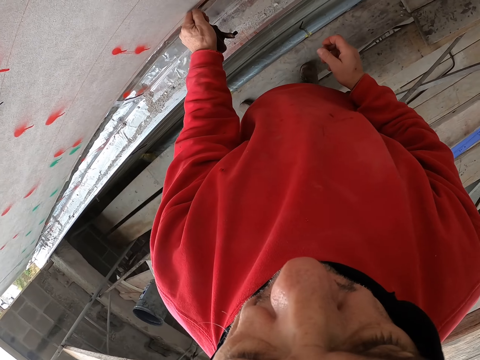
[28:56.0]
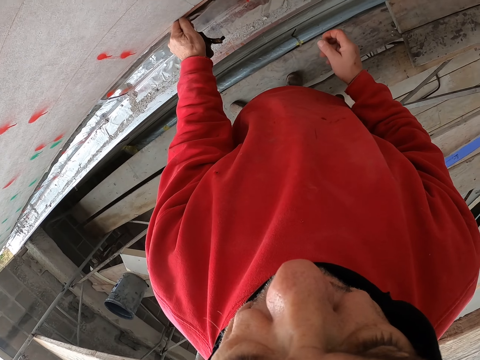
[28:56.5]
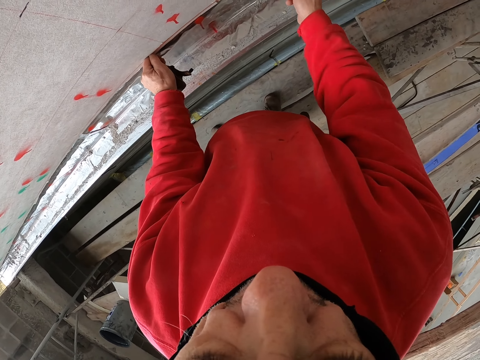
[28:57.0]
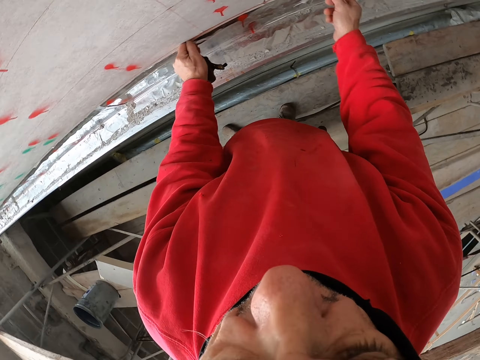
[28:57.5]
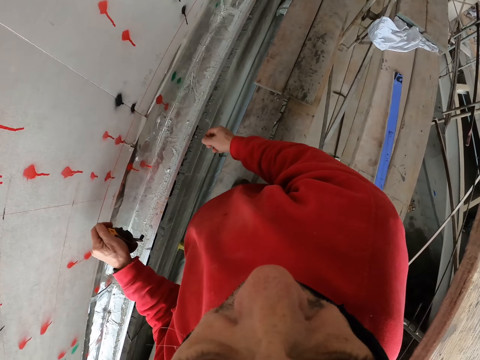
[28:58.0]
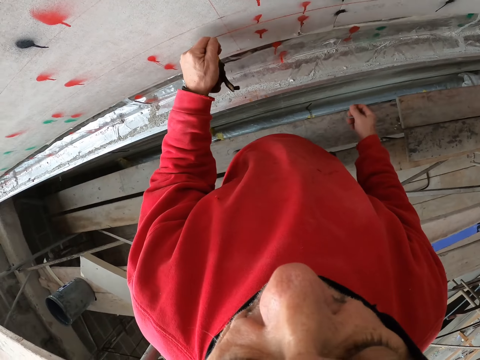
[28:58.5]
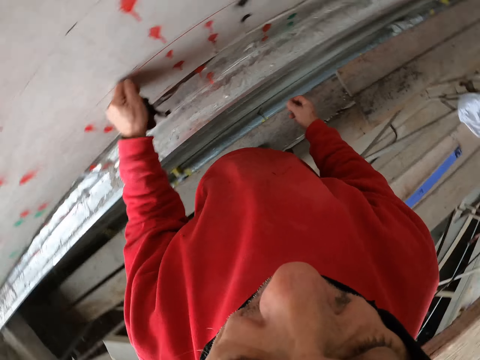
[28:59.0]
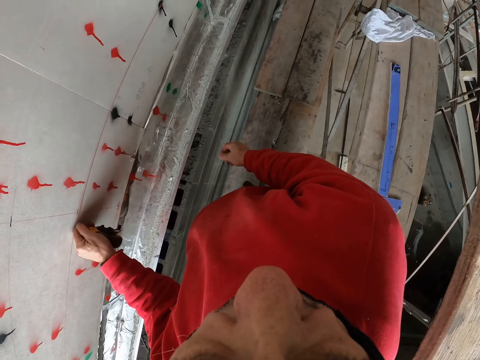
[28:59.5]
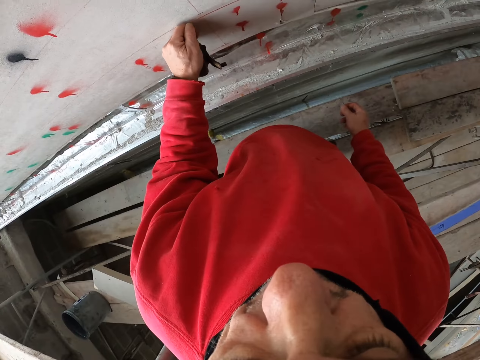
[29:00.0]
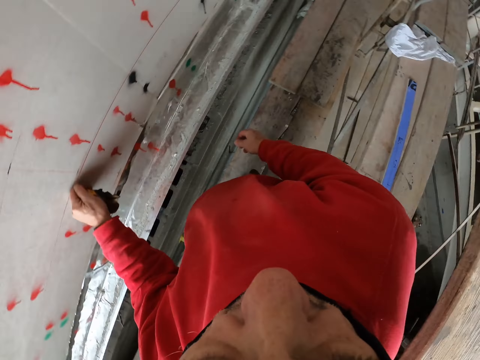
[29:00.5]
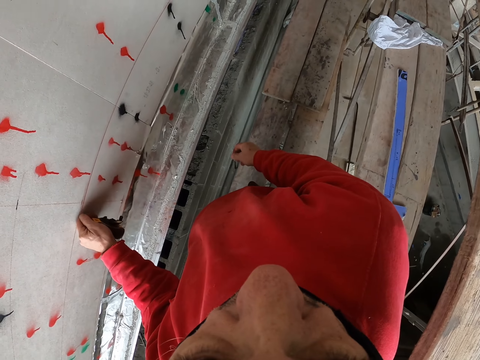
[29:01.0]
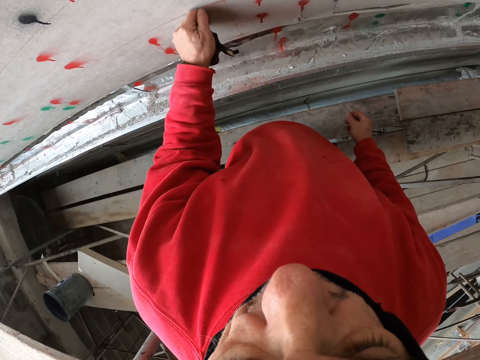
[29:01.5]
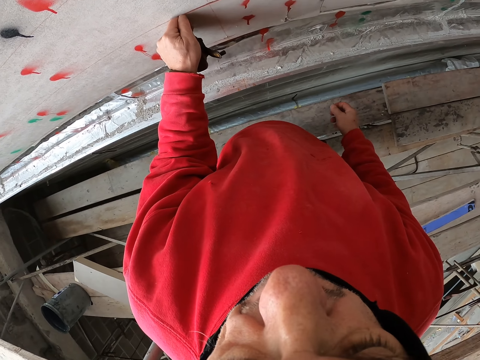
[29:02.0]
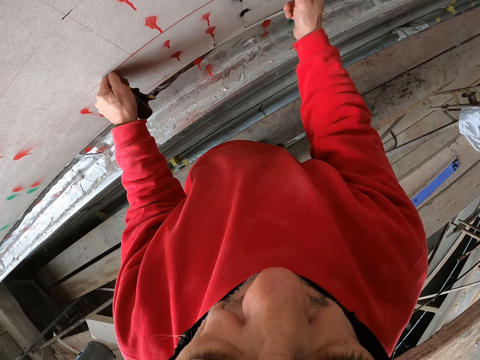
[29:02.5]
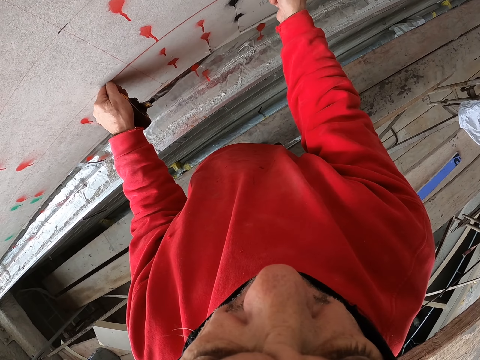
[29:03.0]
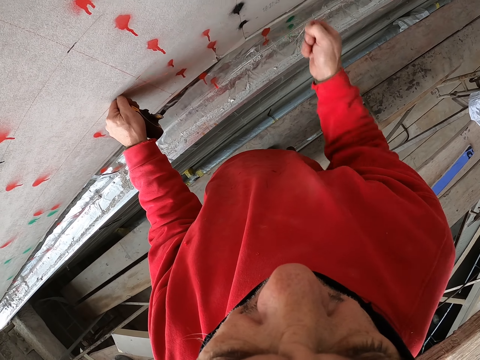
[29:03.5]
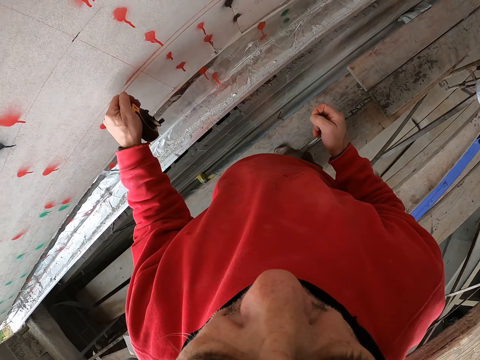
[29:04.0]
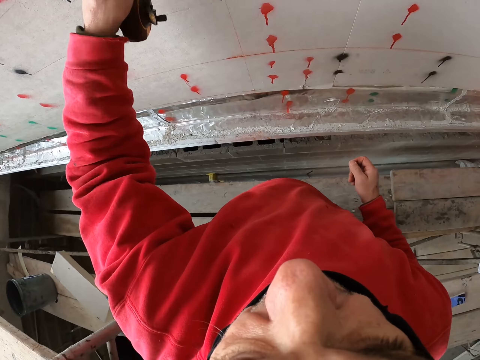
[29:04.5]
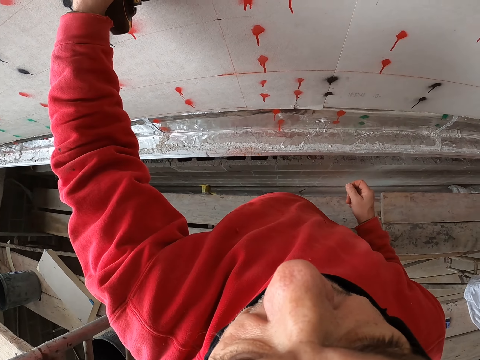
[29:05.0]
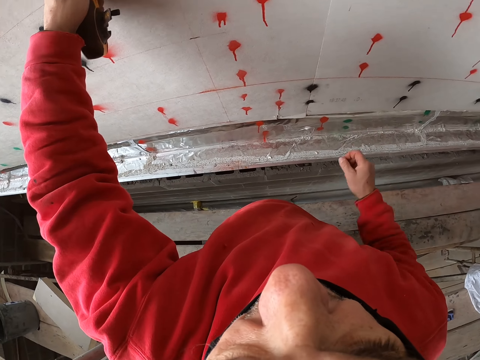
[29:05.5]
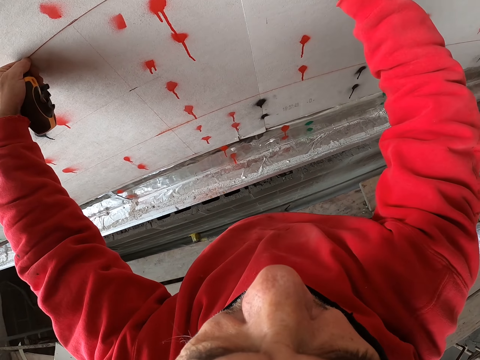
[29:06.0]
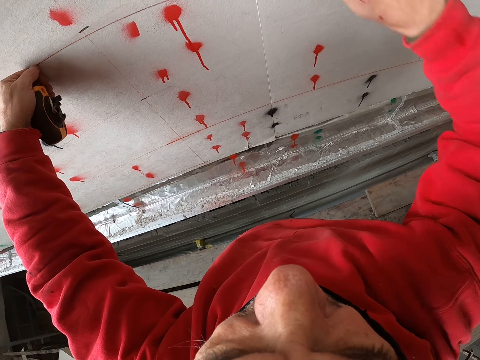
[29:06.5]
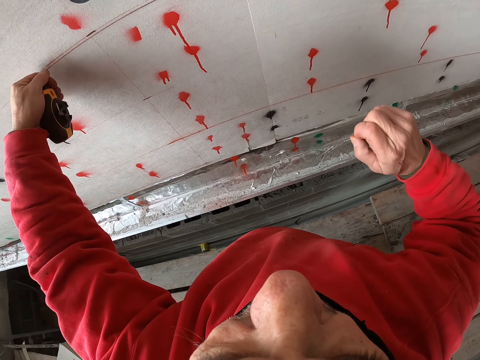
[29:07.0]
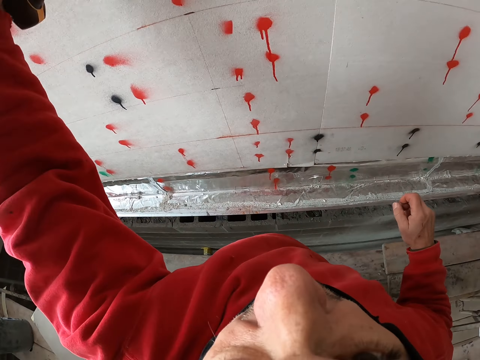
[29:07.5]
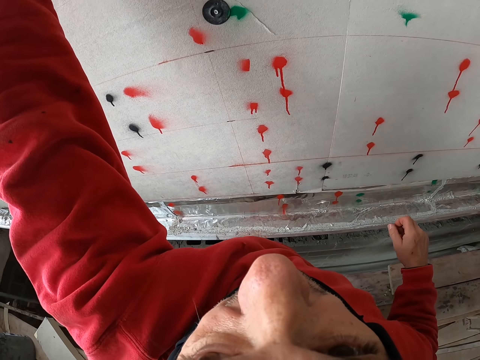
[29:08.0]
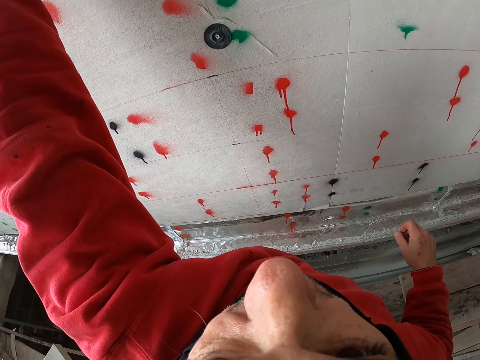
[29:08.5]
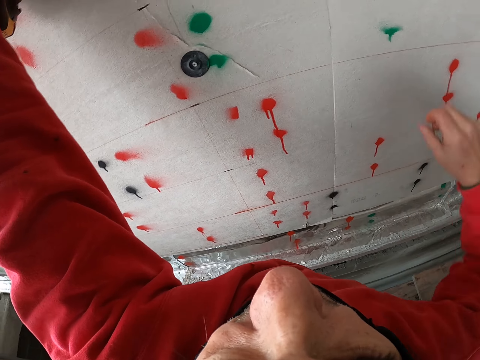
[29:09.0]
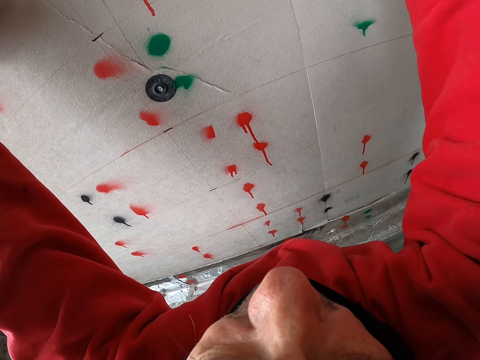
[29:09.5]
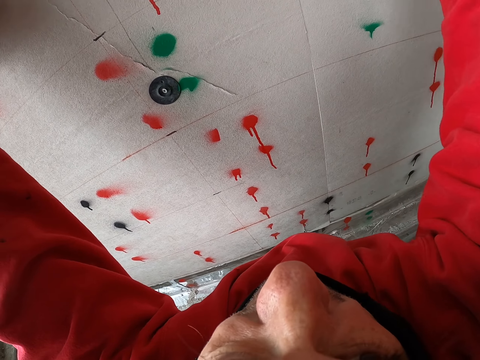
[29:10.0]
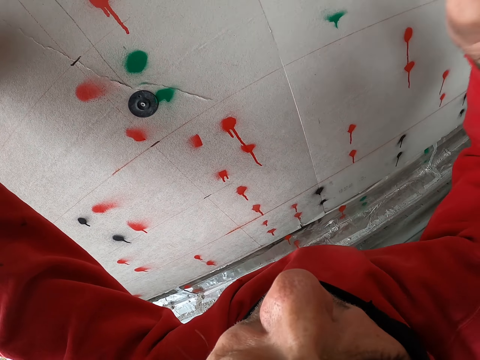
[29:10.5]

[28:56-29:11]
The camera wearer measures the wall. They mark on the wall.

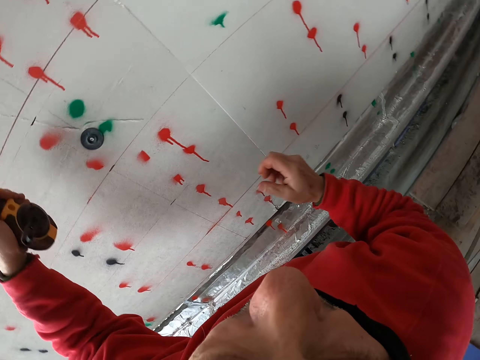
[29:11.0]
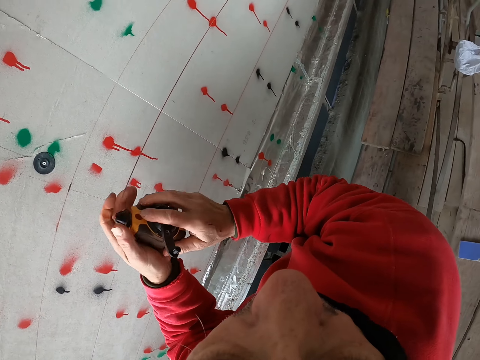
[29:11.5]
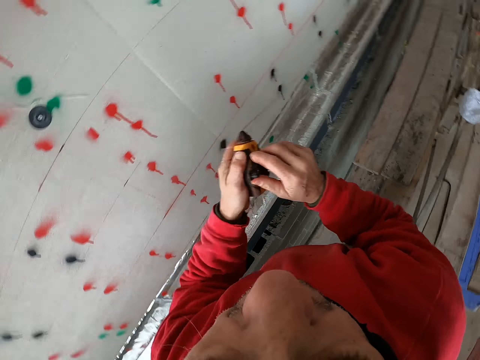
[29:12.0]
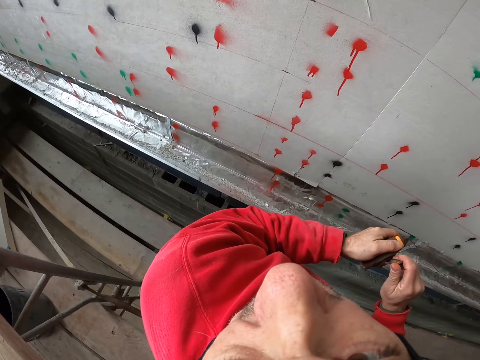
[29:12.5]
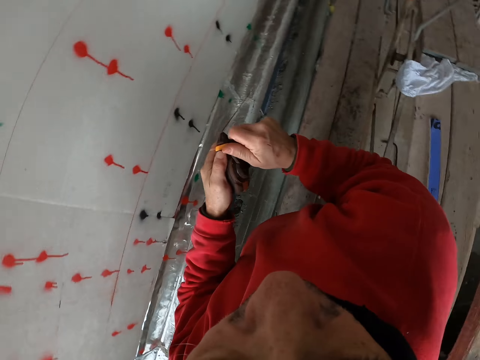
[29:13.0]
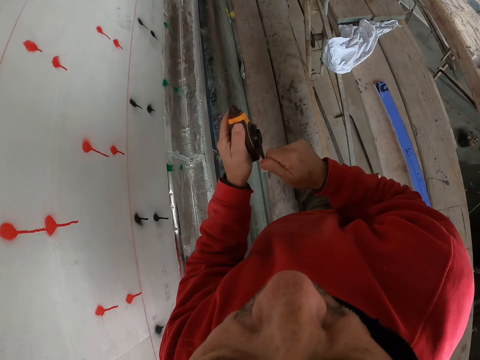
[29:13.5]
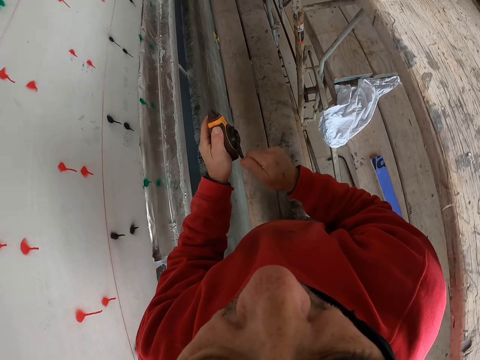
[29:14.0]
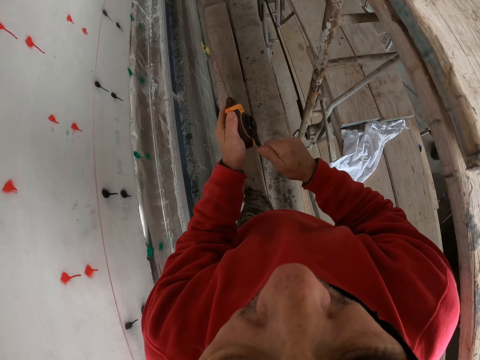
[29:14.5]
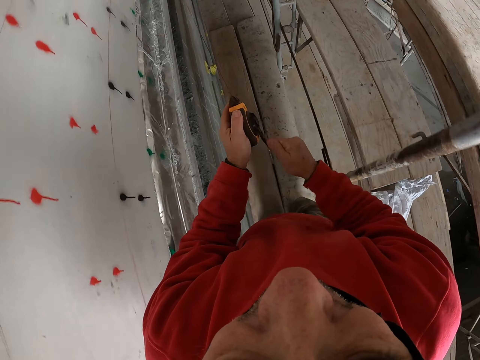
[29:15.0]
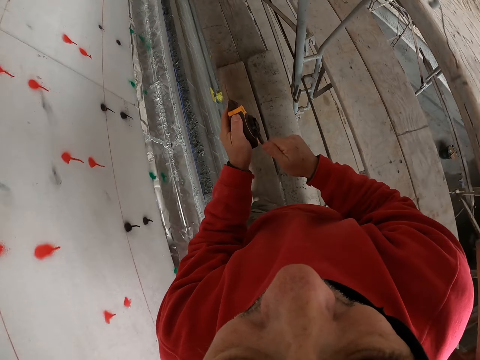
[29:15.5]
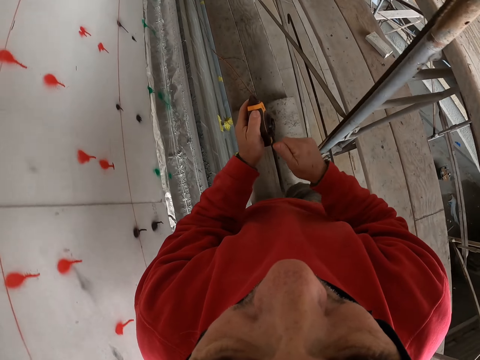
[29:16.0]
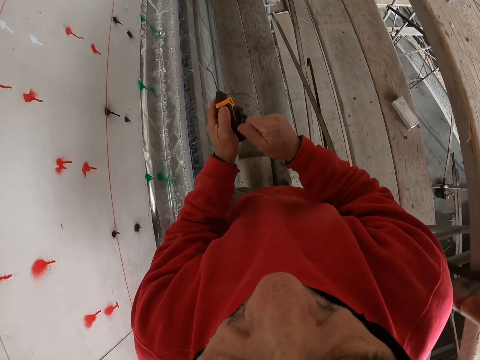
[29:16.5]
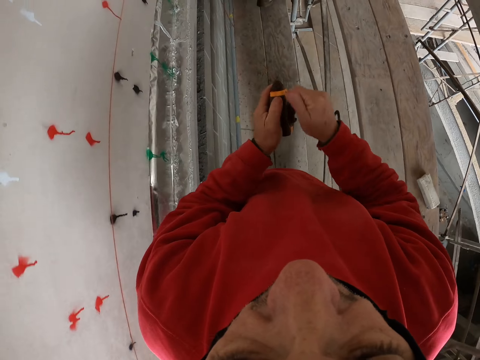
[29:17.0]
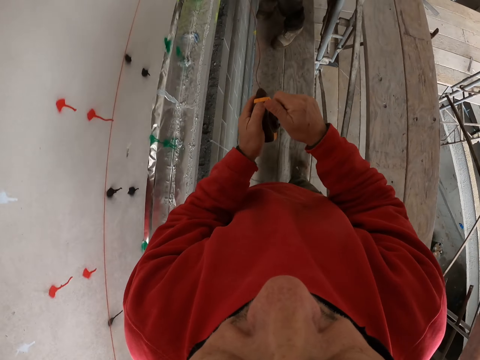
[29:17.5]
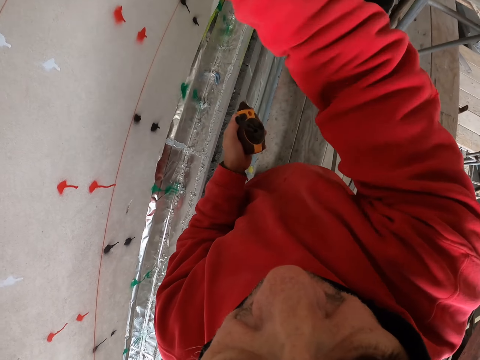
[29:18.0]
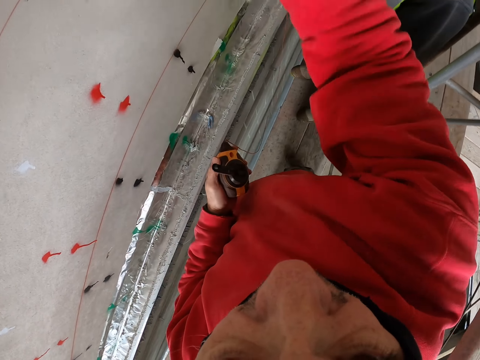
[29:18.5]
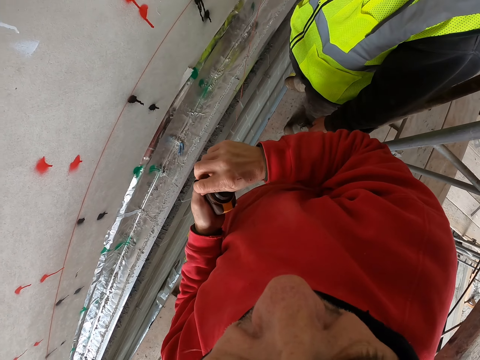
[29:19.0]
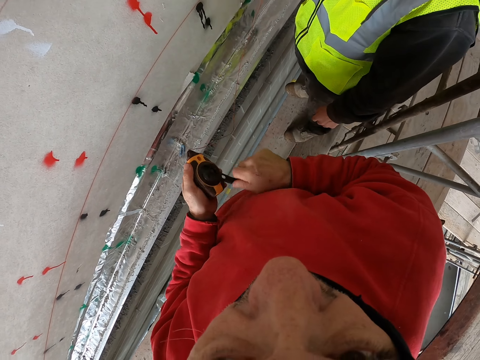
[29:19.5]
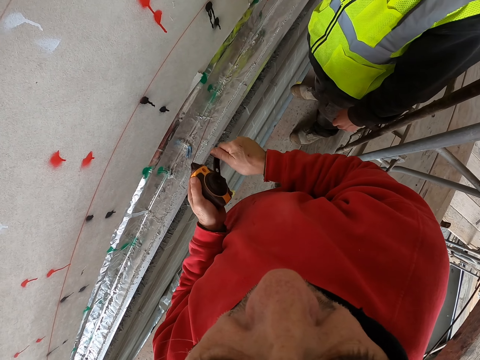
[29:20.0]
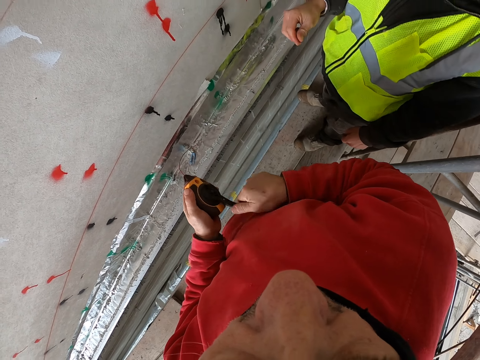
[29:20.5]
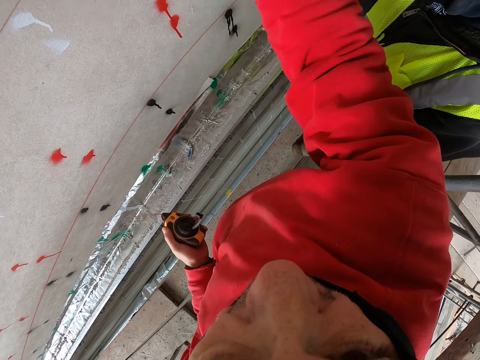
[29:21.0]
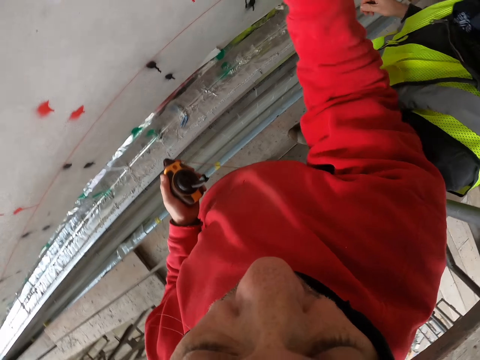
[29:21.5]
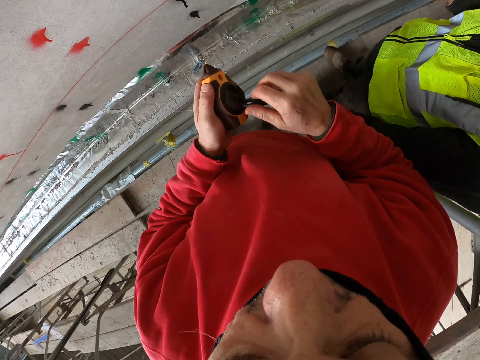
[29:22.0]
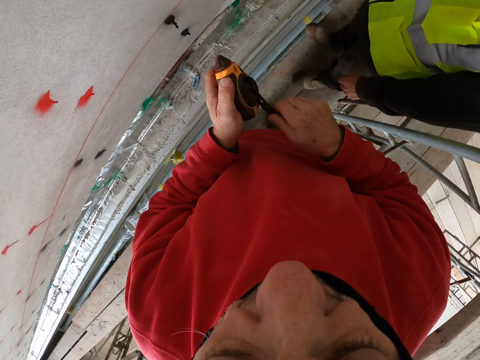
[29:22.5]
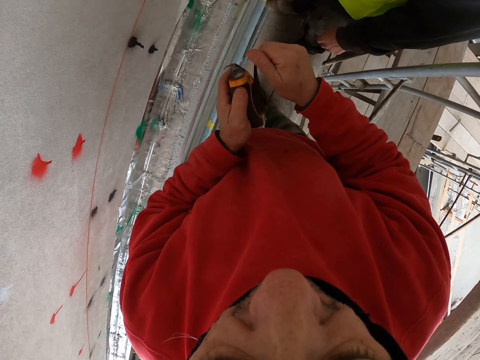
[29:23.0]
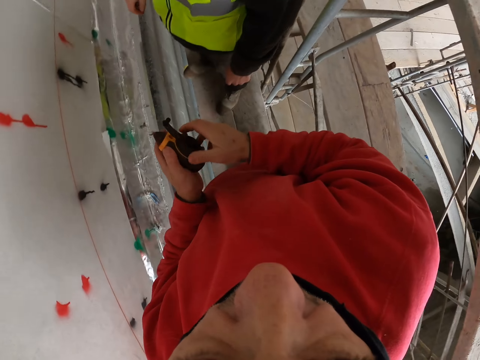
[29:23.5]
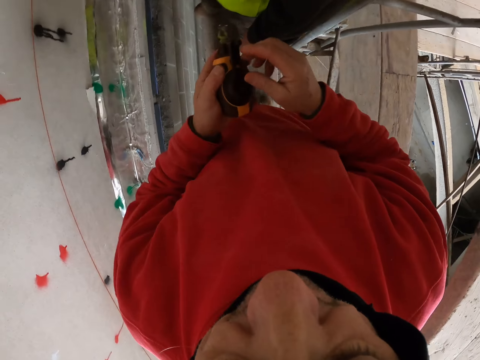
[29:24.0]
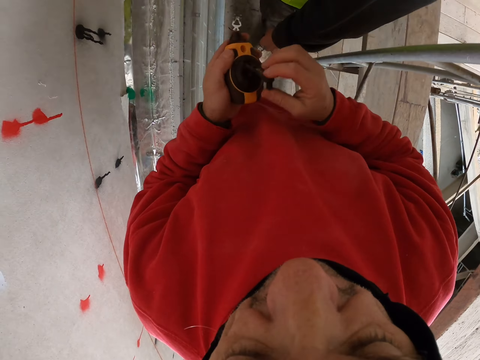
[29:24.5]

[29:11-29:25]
The camera wearer rotates the tape. He walks a few steps. He moves his hand. He touches the wall.
